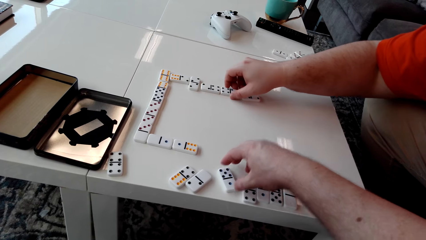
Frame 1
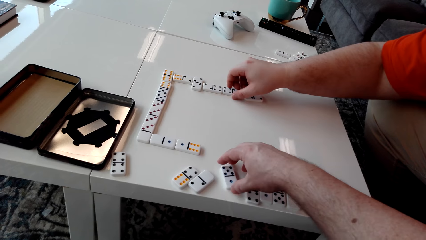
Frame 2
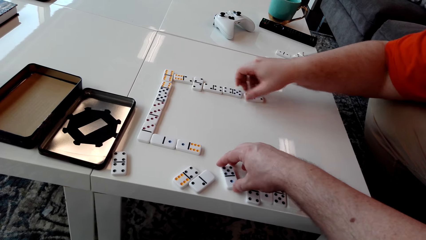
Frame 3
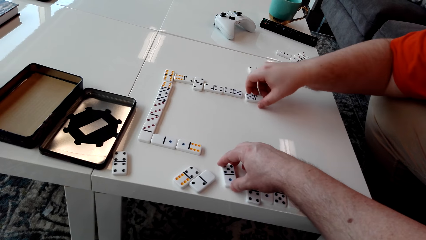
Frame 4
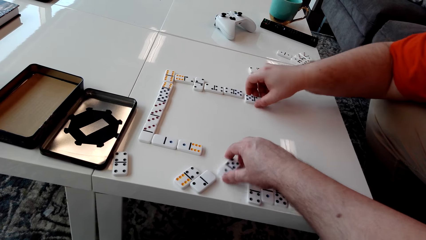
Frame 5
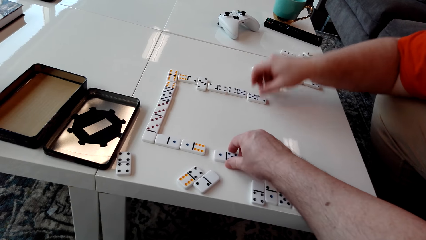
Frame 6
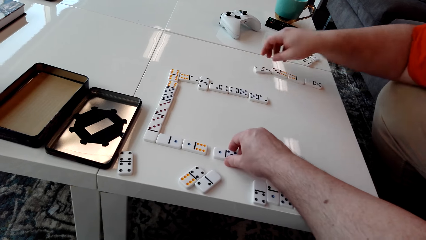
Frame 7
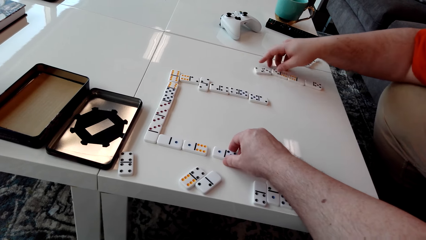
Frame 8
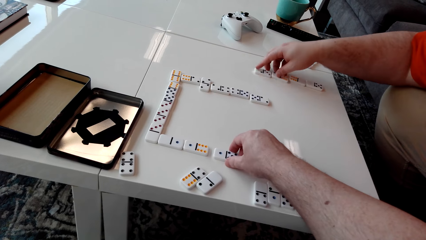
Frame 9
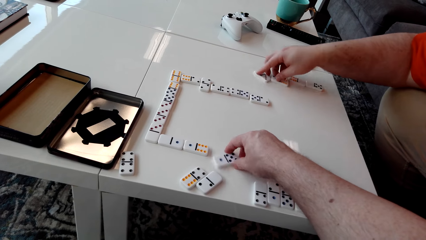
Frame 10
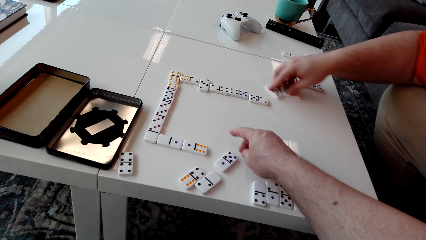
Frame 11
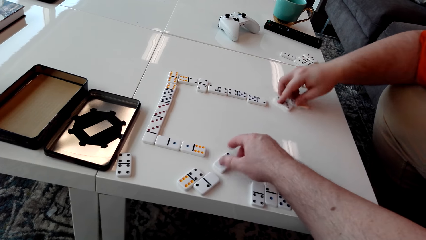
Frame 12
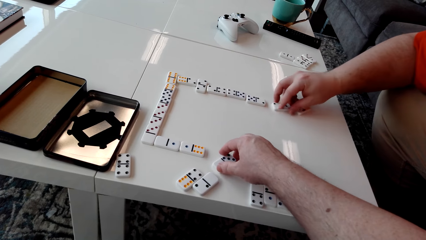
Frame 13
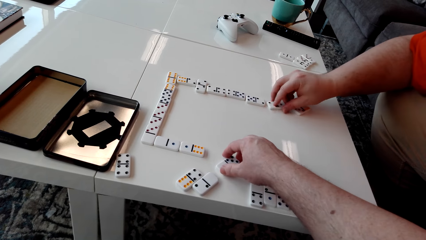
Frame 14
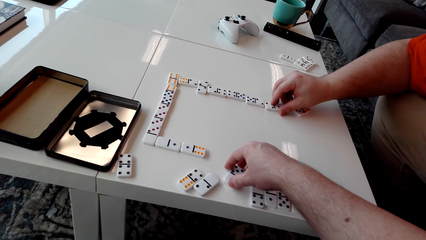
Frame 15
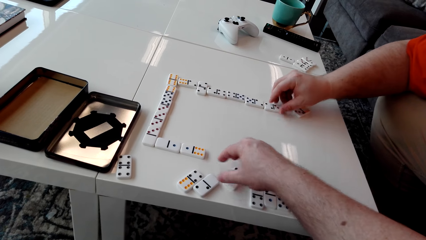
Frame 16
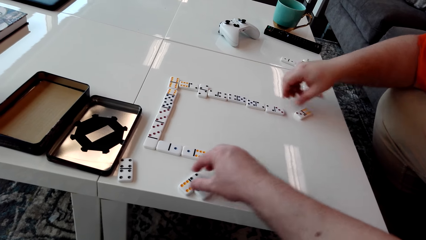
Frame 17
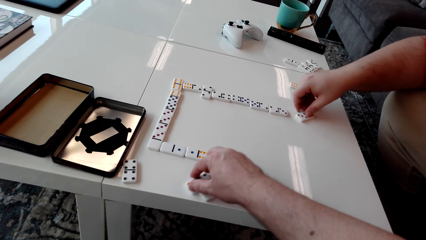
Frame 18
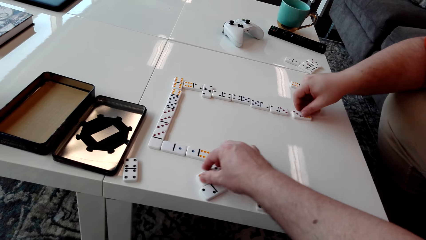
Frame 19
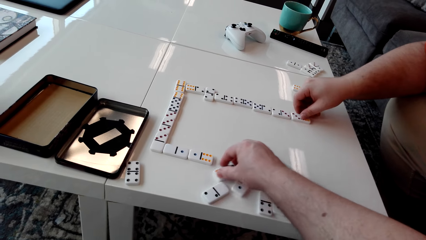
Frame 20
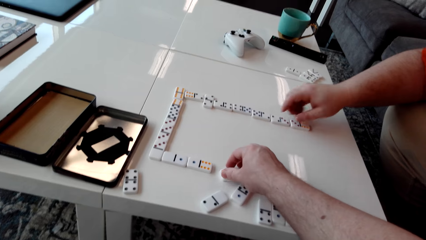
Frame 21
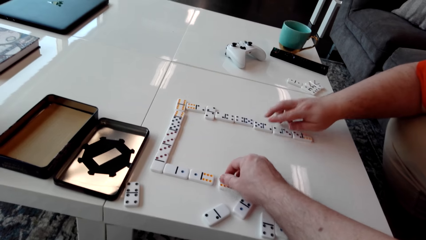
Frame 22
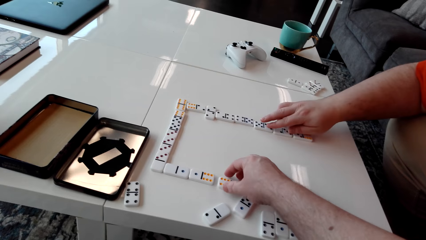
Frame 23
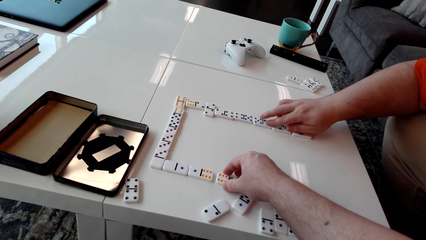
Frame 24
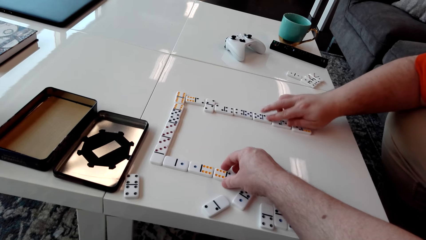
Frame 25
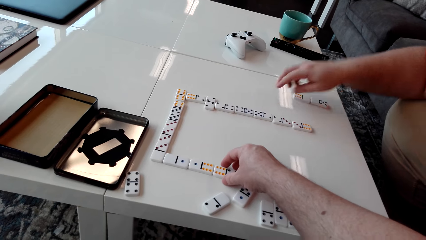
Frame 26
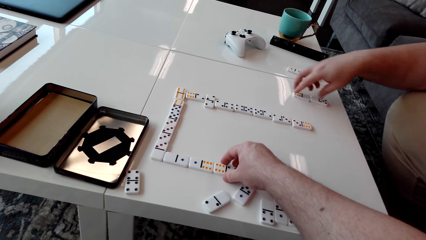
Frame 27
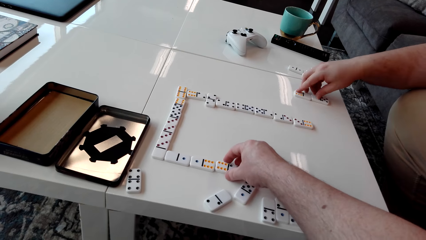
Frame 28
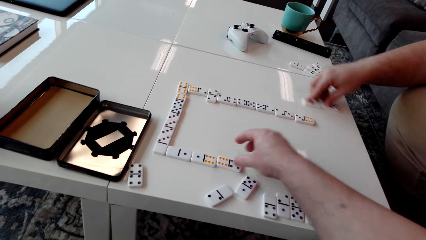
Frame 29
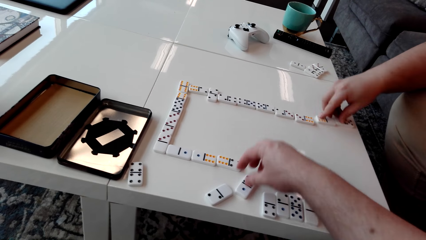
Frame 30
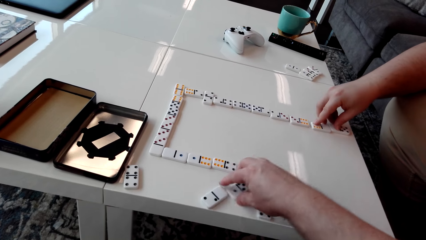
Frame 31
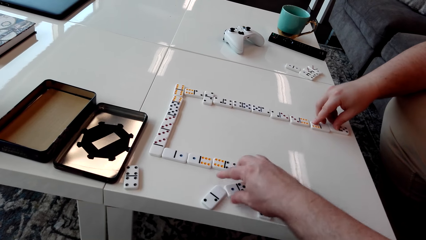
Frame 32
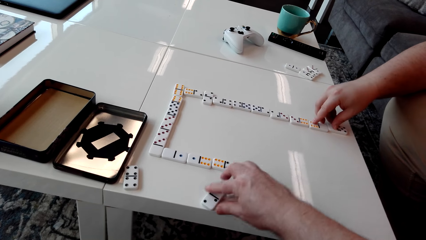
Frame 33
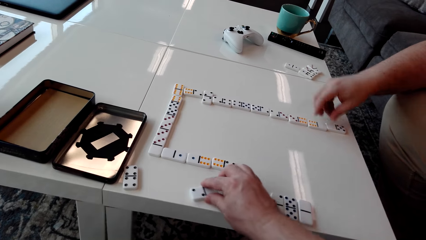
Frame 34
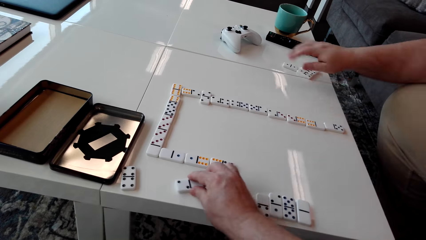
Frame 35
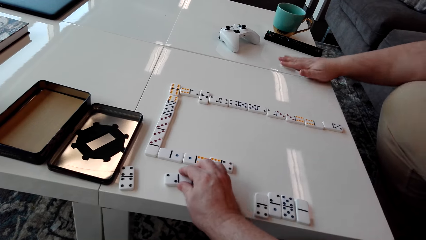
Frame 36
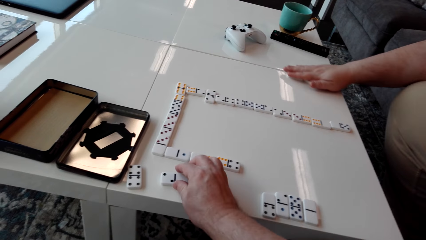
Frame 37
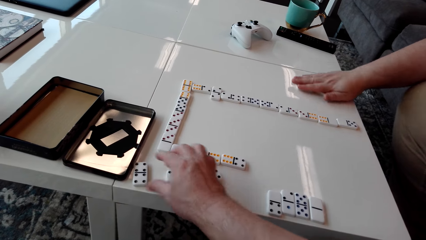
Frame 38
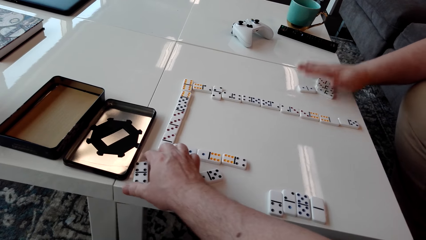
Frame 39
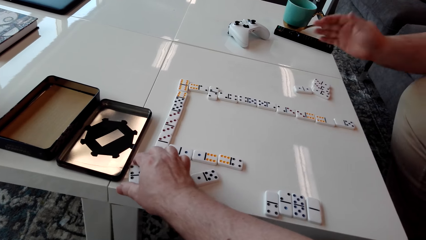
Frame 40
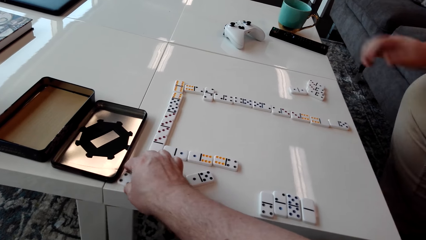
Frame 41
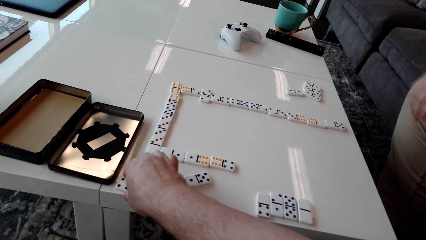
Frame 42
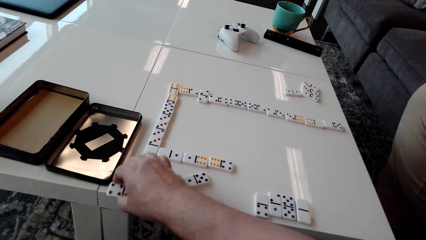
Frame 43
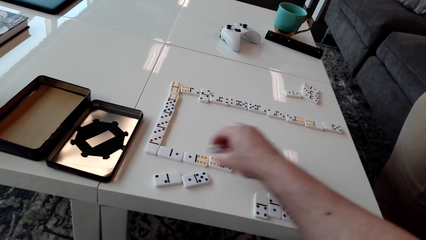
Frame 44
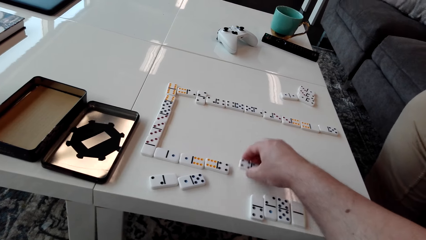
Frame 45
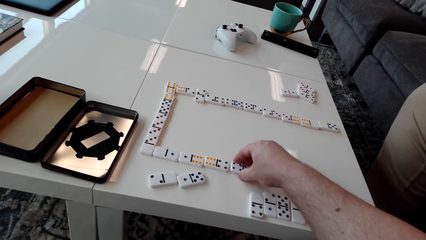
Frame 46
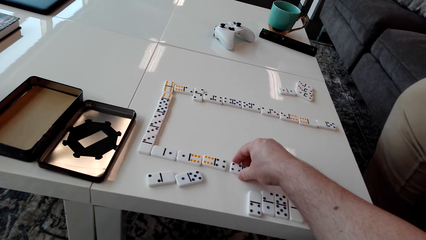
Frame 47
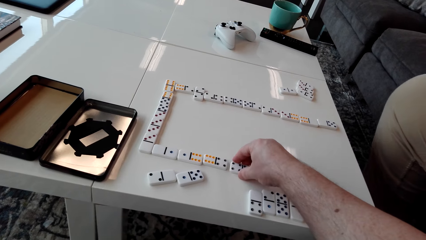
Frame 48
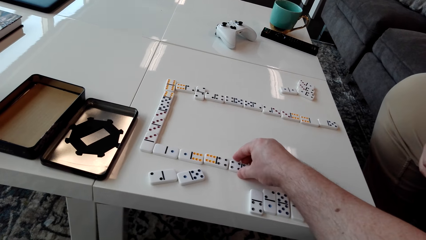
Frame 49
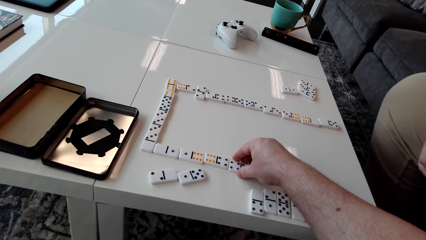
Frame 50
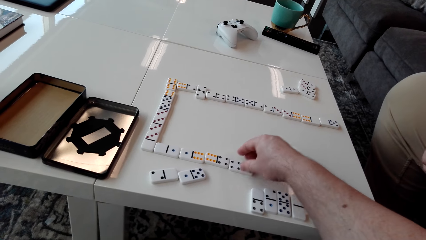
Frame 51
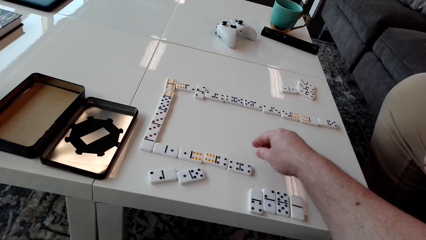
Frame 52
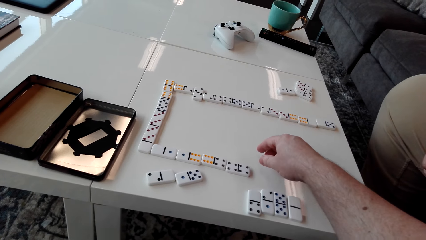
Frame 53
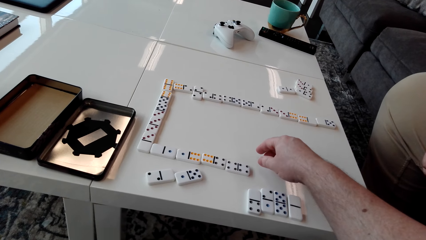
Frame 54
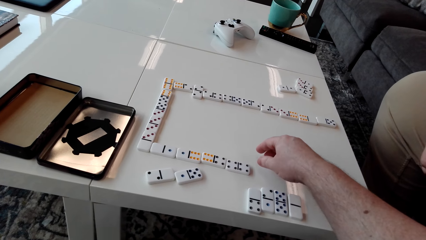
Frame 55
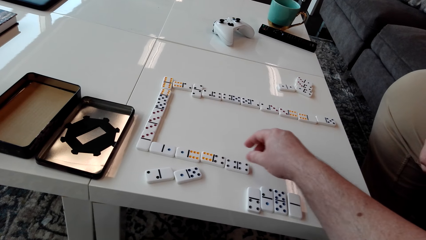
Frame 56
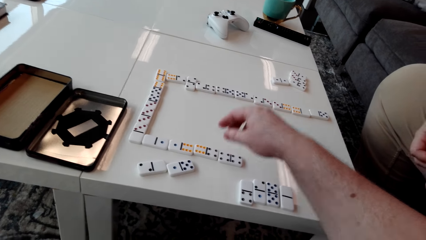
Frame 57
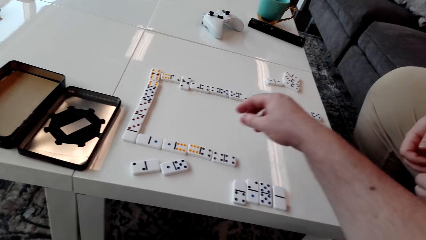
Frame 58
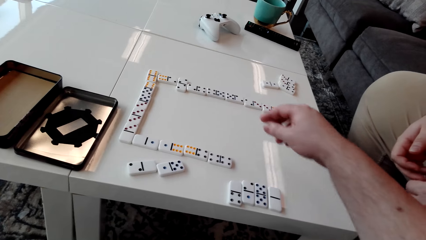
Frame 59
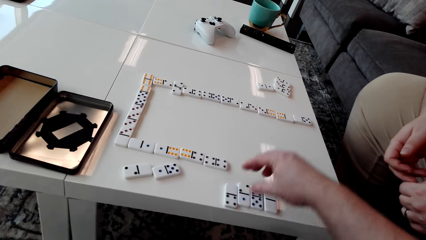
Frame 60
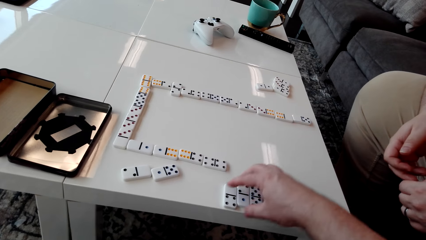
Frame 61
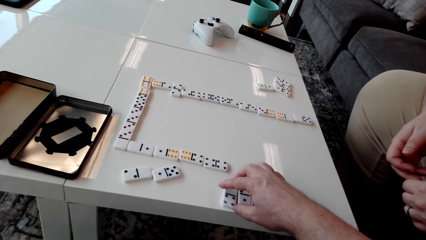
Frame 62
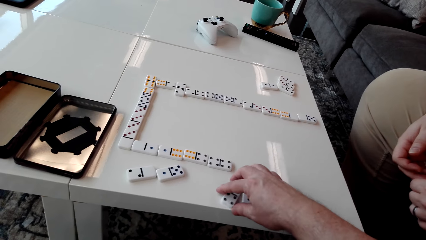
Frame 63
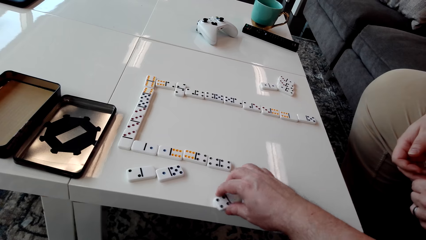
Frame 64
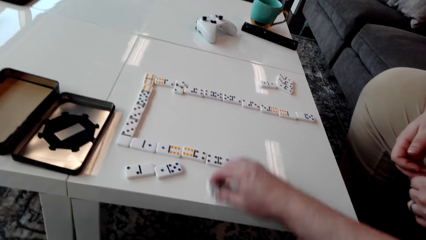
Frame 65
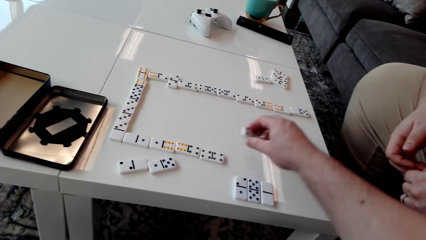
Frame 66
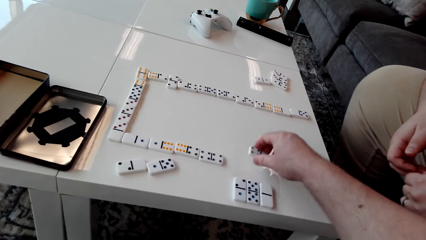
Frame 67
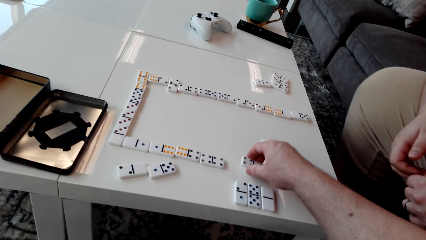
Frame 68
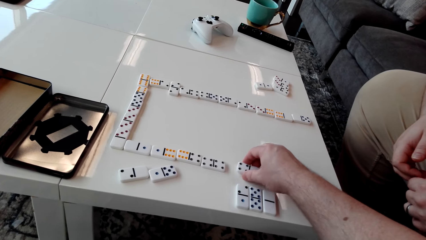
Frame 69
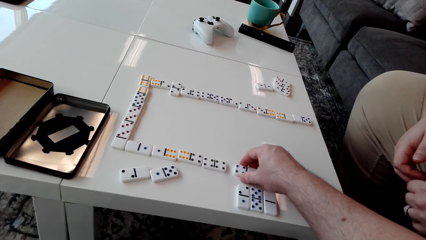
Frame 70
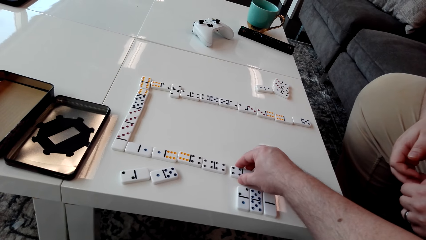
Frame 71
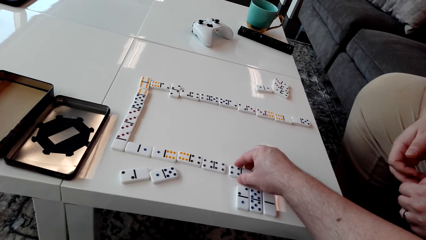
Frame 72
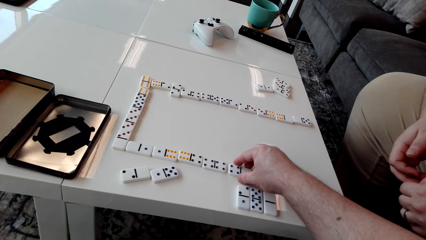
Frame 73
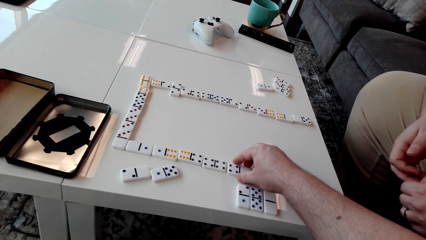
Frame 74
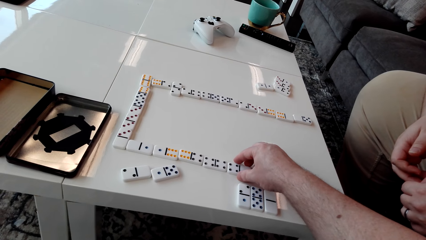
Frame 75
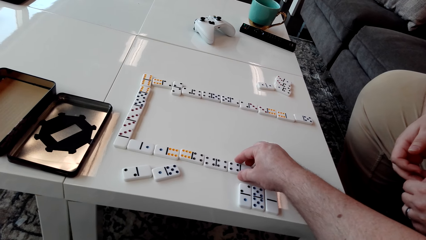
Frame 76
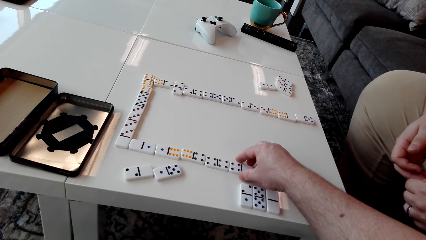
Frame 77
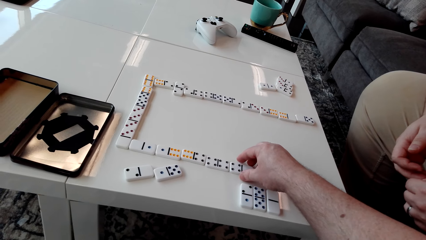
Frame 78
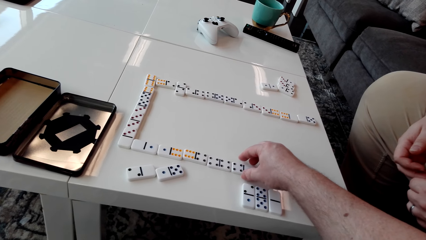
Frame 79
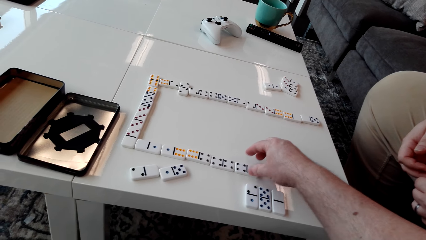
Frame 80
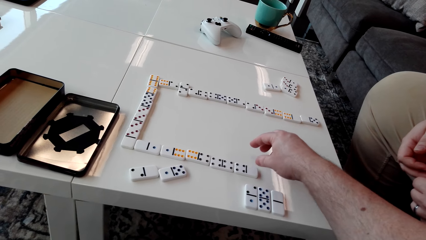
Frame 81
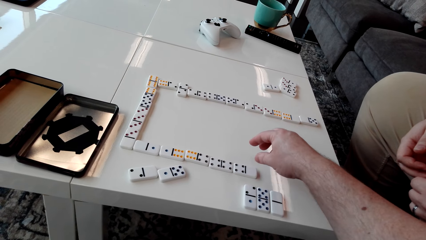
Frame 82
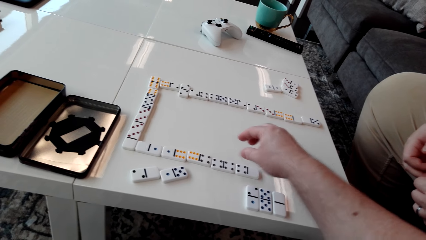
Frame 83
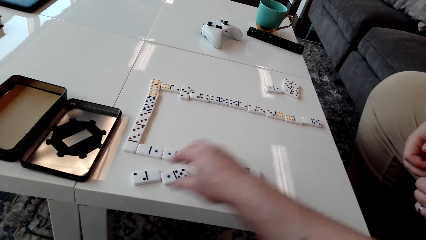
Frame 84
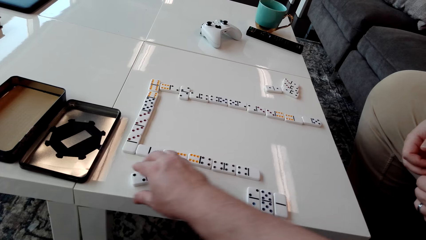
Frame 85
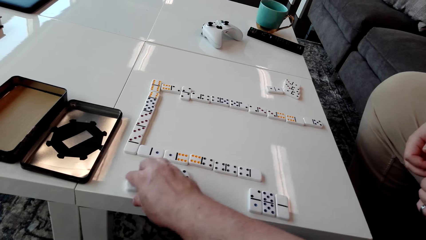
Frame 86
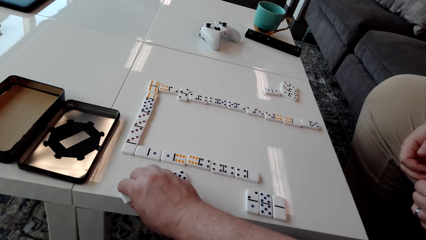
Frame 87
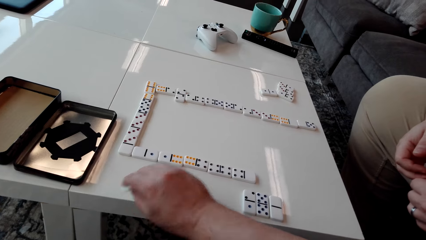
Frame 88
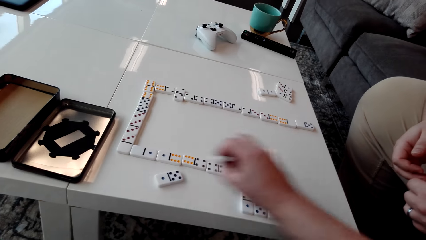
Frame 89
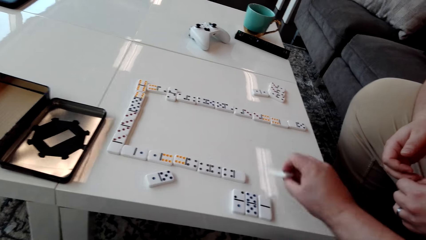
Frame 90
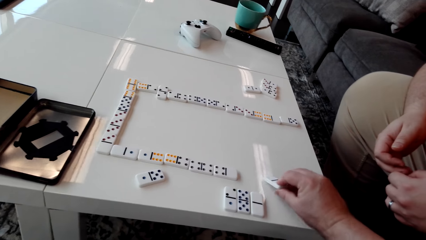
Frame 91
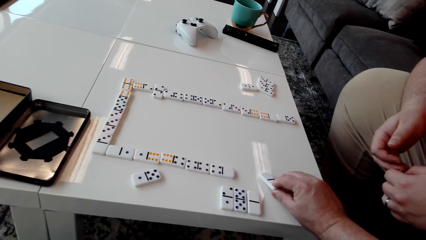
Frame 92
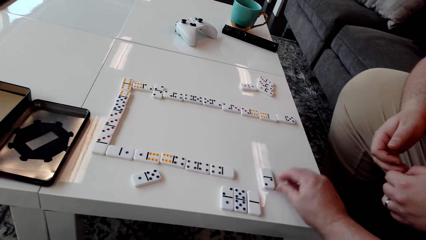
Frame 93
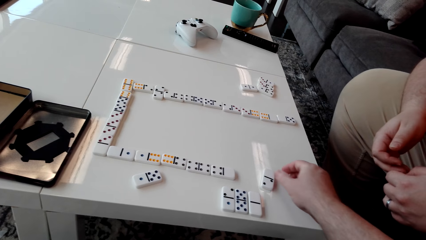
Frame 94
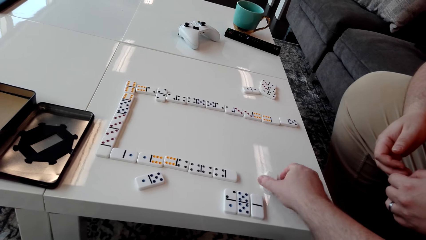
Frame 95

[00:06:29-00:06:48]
The camera wearer drags a domino piece or tile on the table. A man drags domino tiles. The camera wearer turns a domino tile. They drag a domino tile. The man drags domino tiles, arranges domino tiles and drags domino tiles. The camera wearer moves a domino tile. The man drags domino tiles. The camera wearer picks a domino tile. They put the domino tile on the table. They stare at the domino pieces on the table. They pick a domino tile. They put the domino tile on the table. They pick a domino tile from the table. They put the domino tile on the table.
